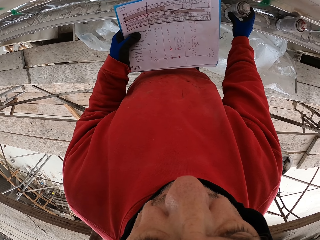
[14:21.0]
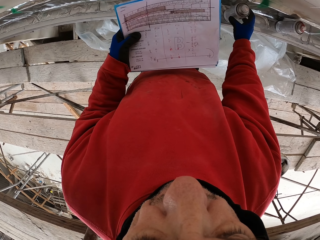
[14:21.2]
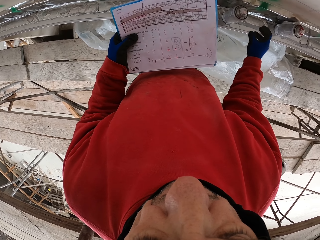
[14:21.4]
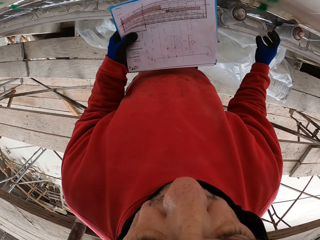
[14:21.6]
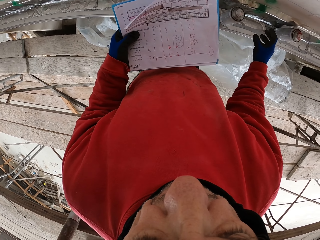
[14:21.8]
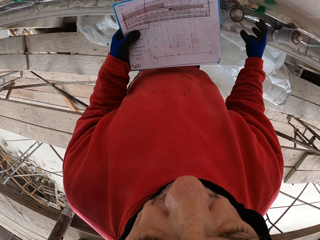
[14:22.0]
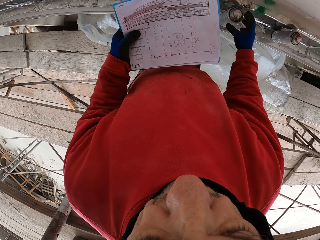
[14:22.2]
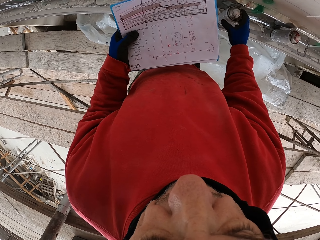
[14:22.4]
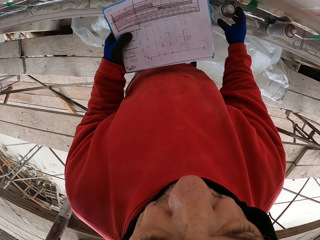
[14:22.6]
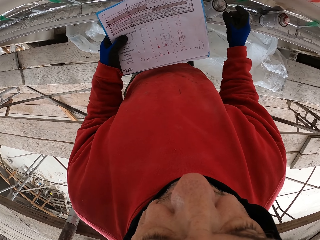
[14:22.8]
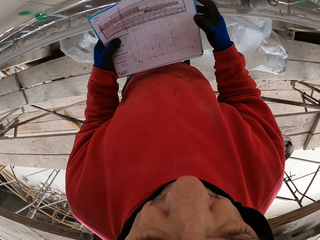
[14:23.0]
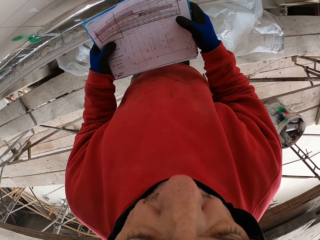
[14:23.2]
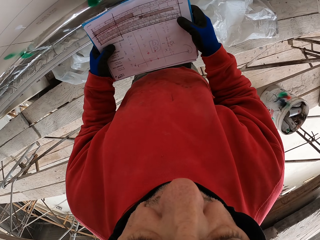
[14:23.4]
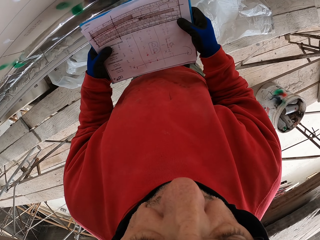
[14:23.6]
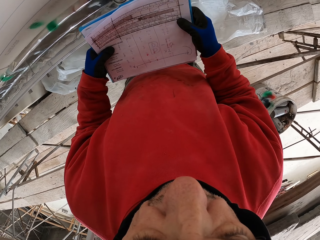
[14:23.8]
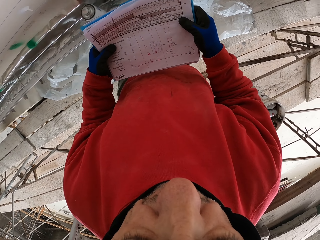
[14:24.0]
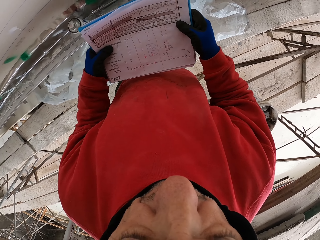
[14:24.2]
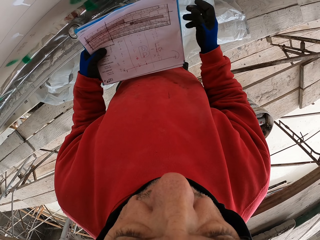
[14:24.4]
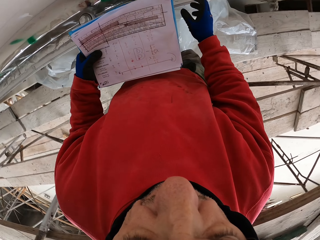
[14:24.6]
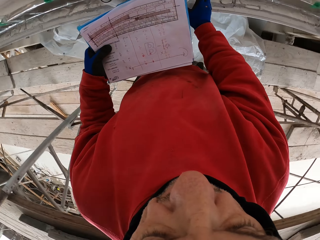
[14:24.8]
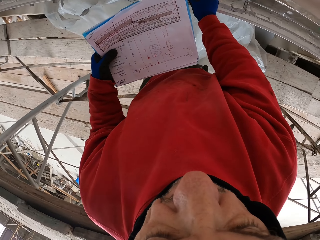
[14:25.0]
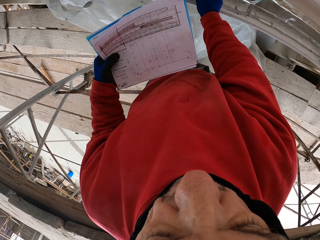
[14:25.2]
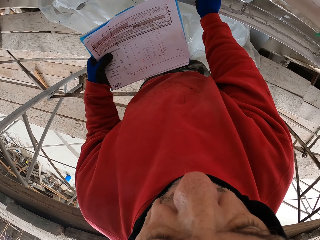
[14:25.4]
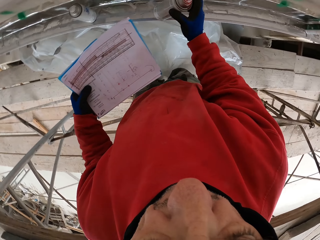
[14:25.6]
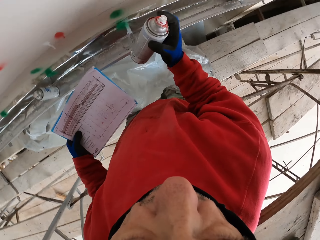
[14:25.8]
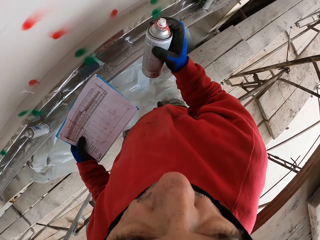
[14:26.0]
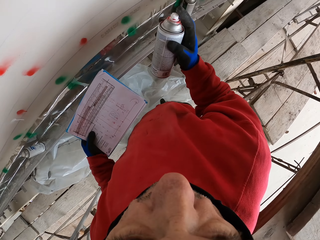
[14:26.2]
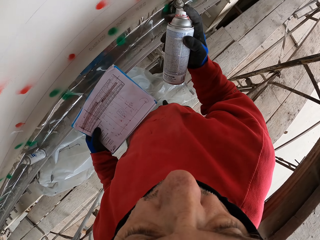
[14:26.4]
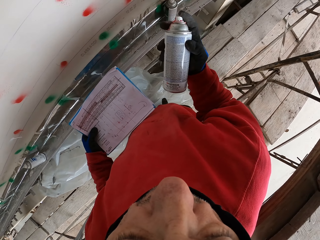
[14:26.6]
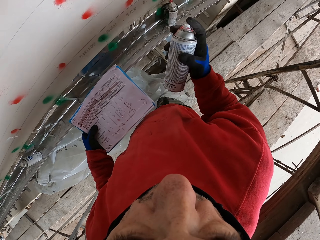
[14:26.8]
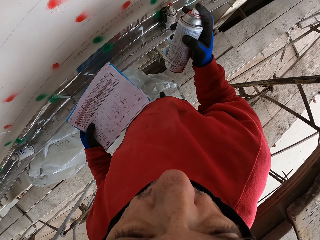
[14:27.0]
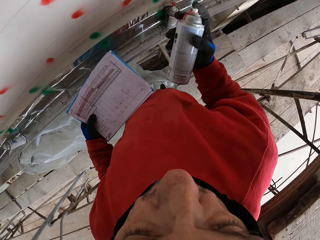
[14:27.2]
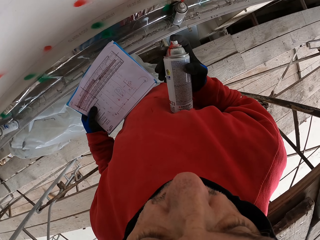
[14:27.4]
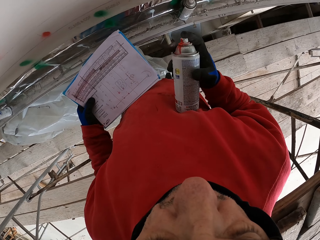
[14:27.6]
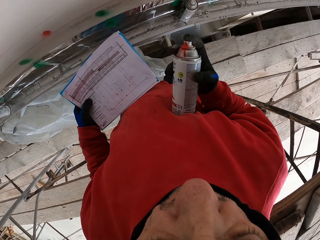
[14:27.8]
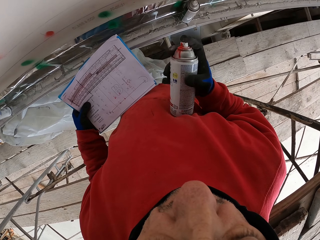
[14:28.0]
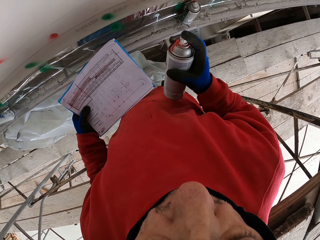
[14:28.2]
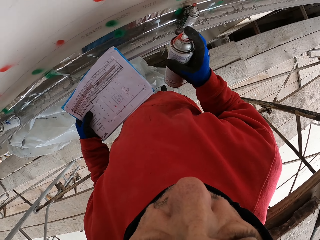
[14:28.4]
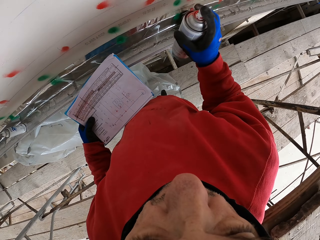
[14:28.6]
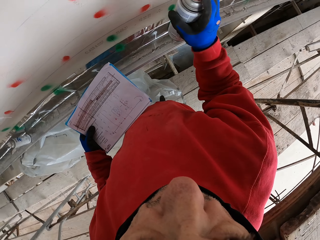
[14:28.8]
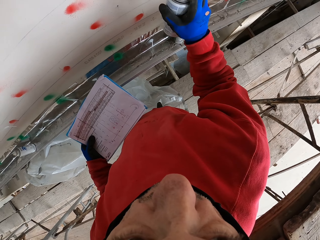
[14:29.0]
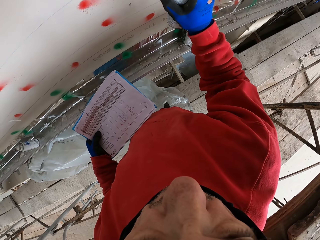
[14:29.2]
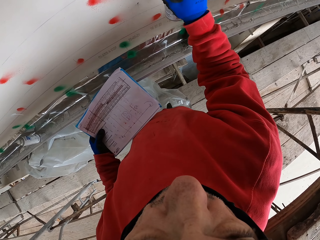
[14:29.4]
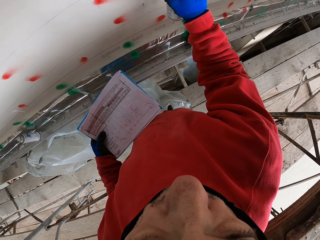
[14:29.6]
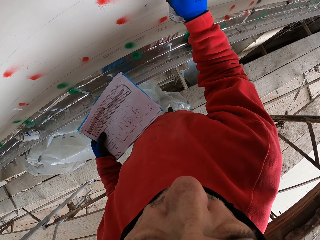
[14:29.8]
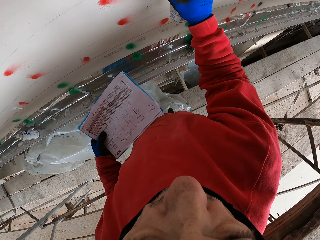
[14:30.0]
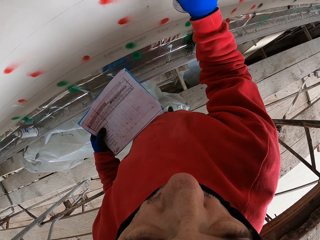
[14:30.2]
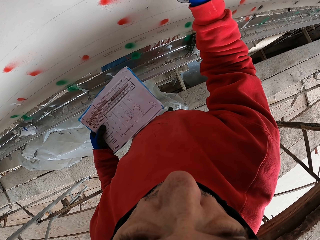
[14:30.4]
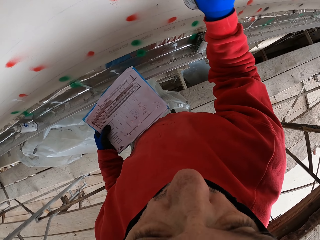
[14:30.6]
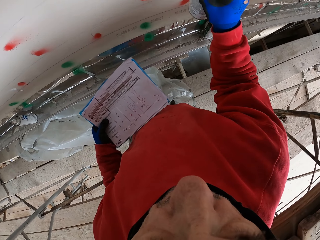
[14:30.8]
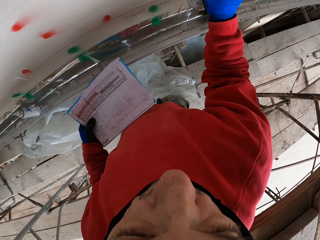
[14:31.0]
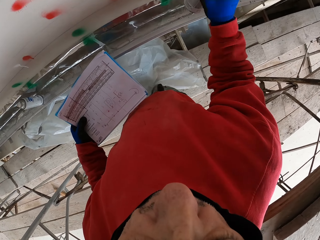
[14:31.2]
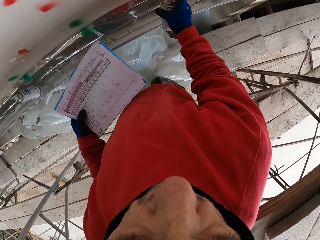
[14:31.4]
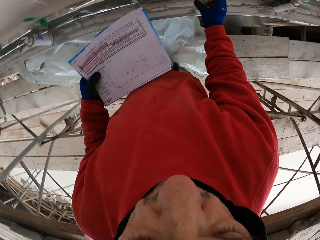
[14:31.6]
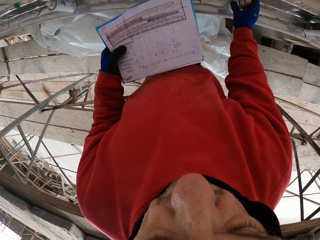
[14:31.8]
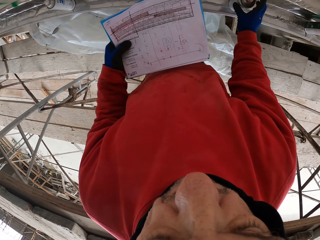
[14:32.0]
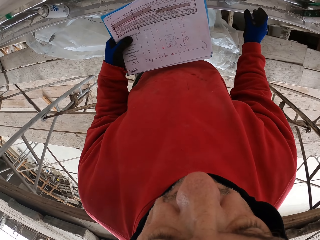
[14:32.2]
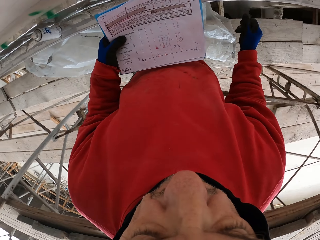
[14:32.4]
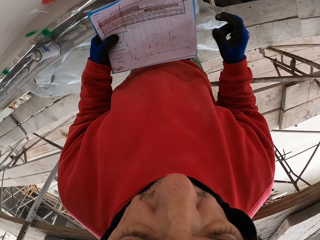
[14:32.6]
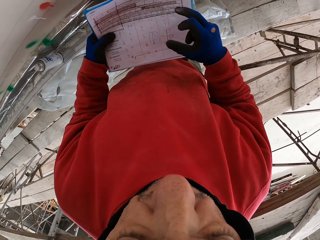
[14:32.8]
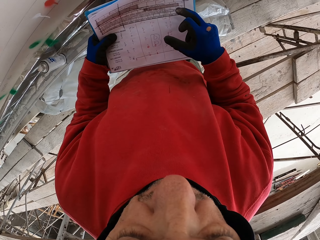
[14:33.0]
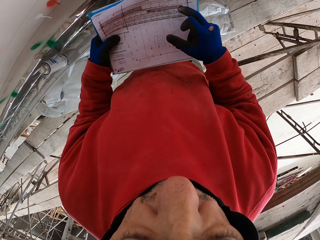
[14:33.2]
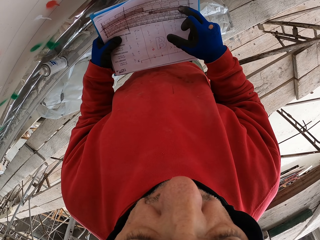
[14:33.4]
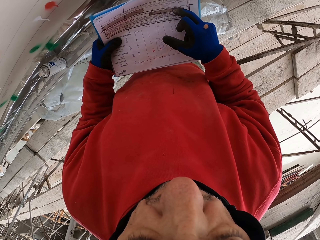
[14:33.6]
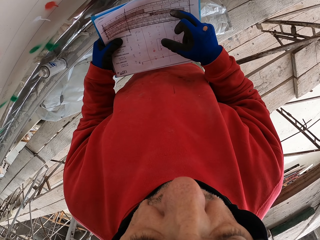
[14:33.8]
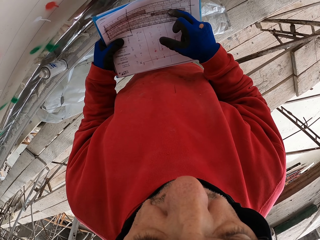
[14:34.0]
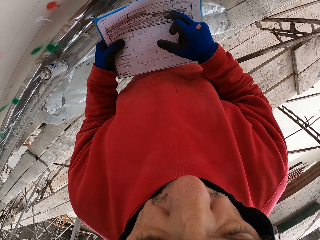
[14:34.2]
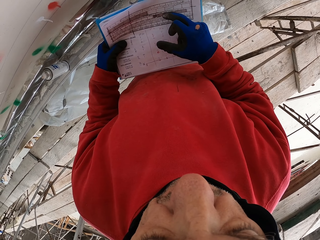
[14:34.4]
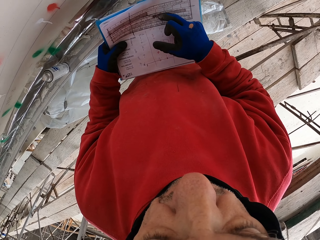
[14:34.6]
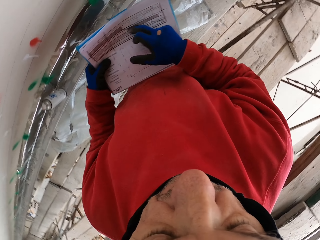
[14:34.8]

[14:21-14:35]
The camera wearer reads instructions on the paper. They hold the paper. They take the spray can from the shelf. They look around. They put marks on the wall with spray. They put the spray can on the shelf. They read instructions on the paper. They touch the paper.

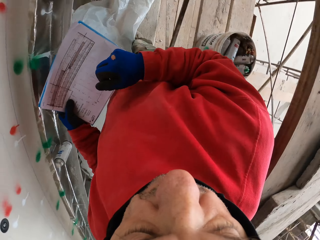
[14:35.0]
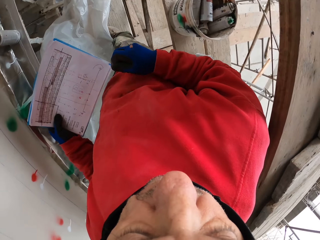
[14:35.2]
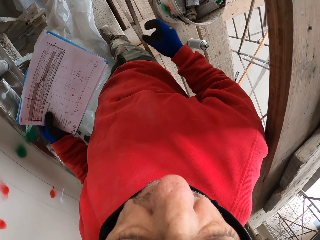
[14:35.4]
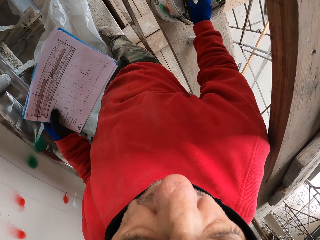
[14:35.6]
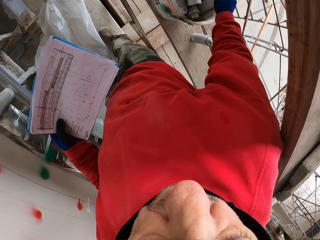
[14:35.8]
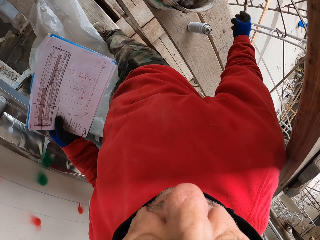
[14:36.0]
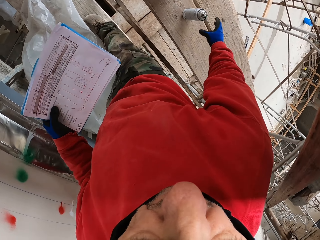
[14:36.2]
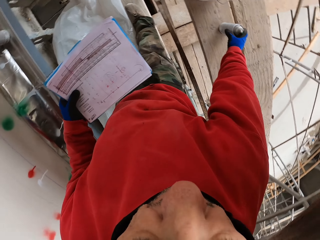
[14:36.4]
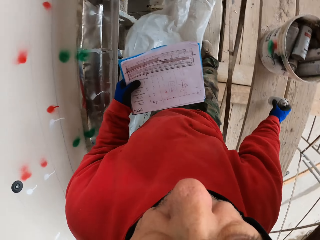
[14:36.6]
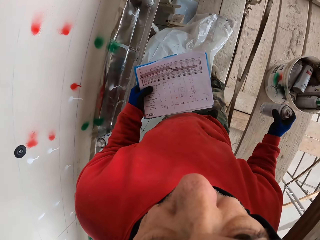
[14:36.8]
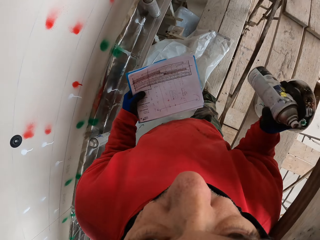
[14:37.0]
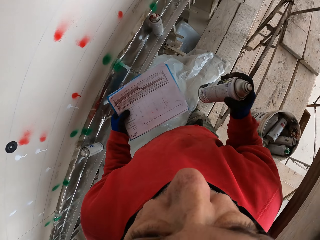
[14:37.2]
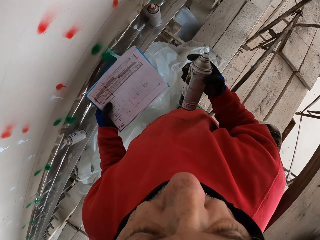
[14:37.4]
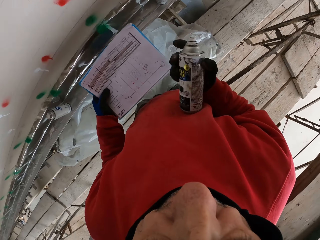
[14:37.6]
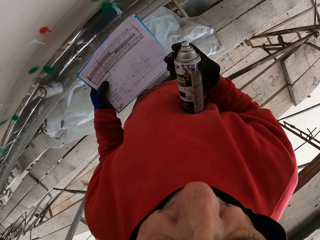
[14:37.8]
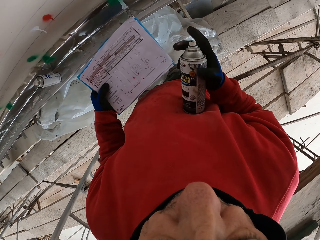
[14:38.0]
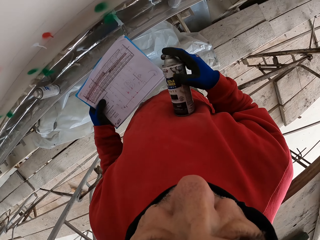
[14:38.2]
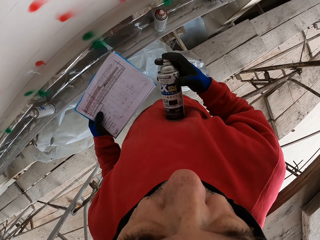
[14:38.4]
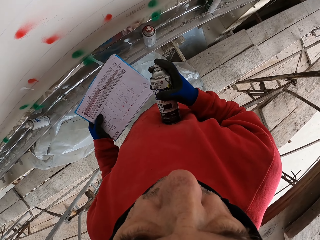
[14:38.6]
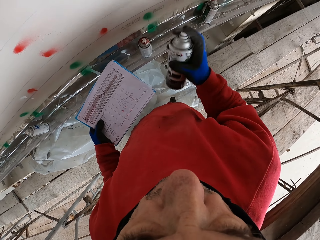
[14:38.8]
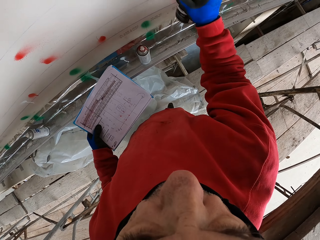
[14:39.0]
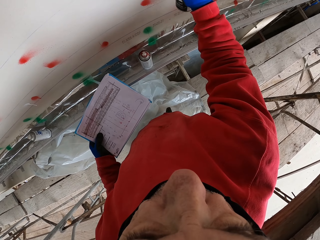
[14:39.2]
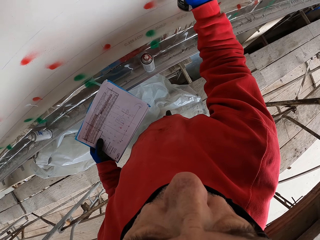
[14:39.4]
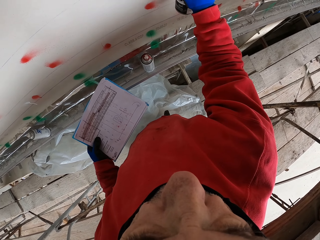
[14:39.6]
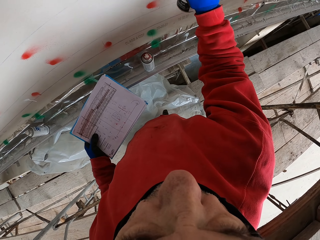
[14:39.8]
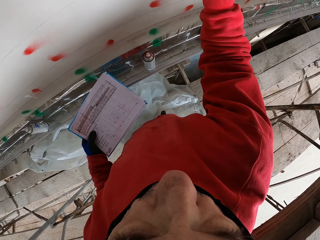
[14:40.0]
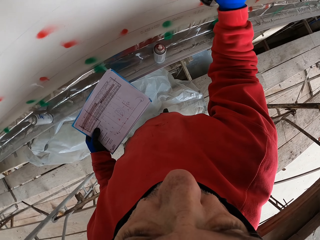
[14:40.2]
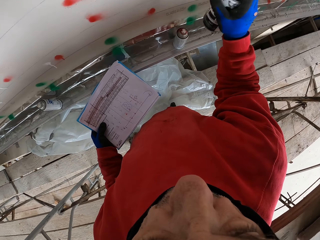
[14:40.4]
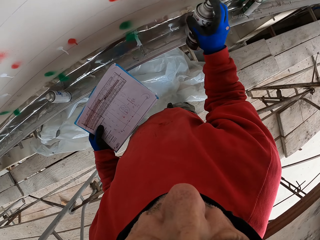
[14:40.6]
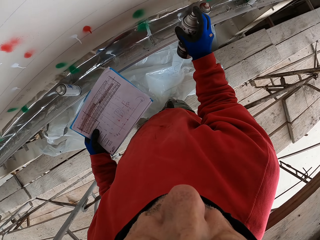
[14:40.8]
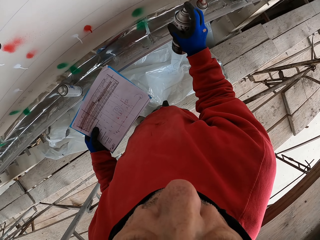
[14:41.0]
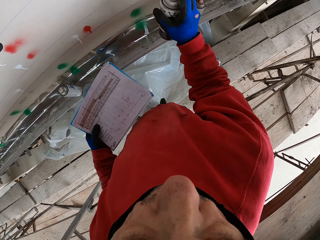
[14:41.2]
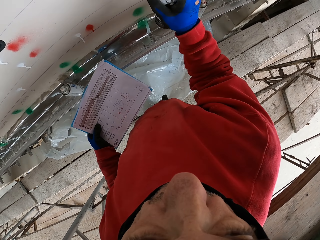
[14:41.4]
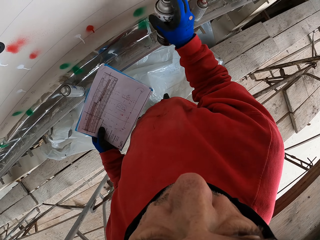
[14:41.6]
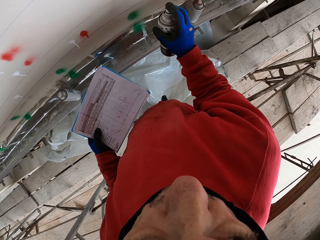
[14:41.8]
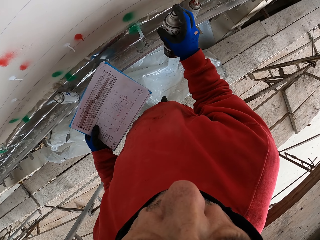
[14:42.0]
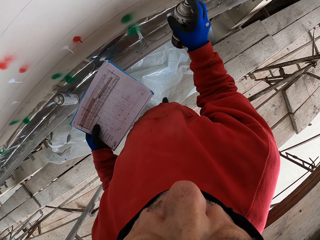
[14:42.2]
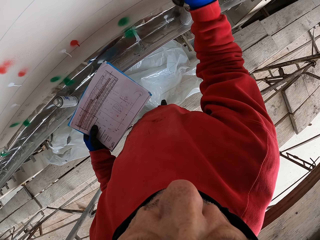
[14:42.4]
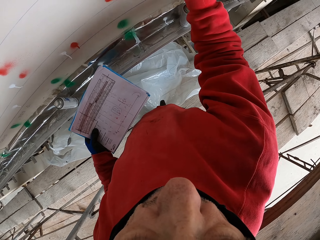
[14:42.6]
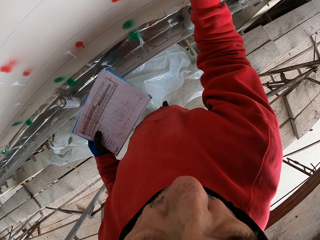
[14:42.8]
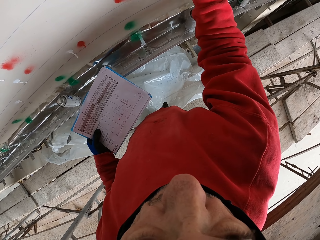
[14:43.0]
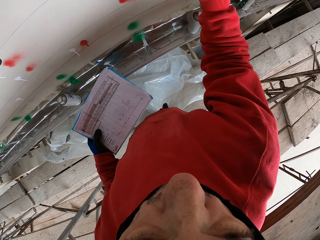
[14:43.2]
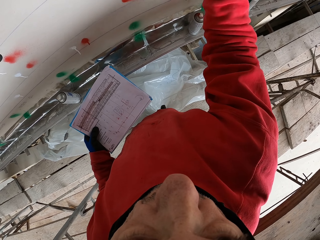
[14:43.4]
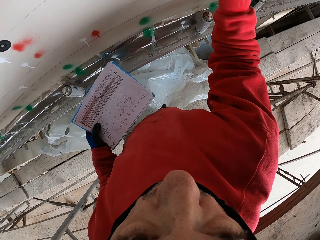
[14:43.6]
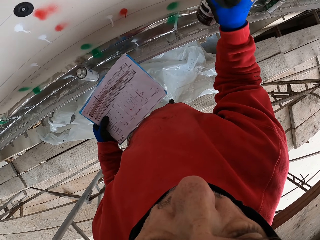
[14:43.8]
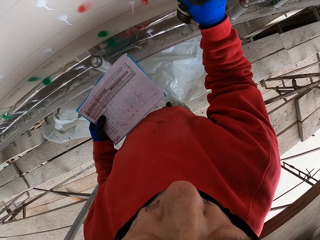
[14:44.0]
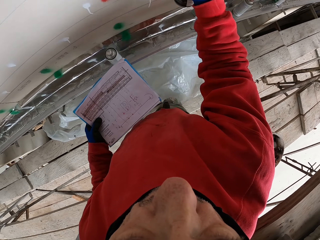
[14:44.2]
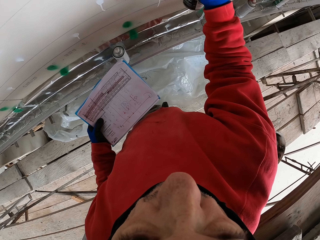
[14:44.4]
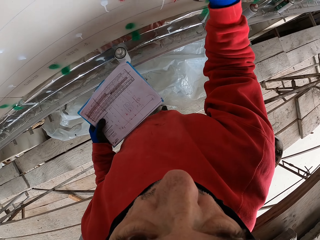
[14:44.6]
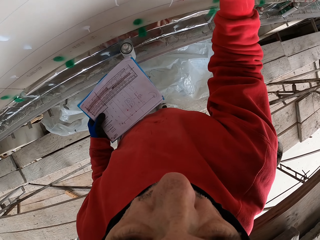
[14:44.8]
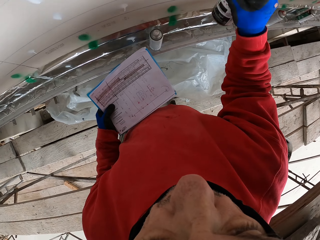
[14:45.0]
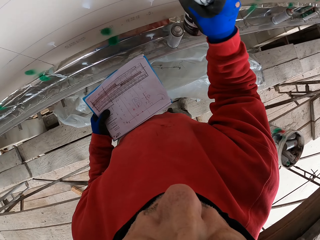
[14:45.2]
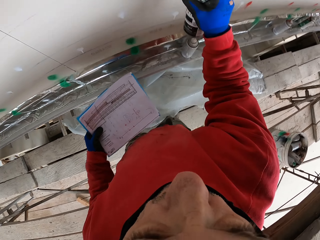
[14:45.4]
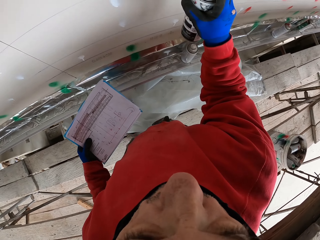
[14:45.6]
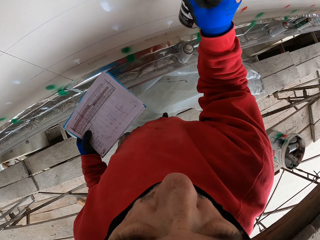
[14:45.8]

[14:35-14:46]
The camera wearer looks around. He picks the spray can from the shelf. He shakes the spray can. He holds the spray can on his chest. He sprays marks on the wall.
